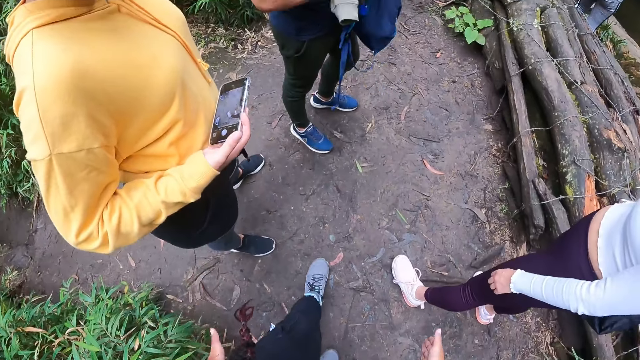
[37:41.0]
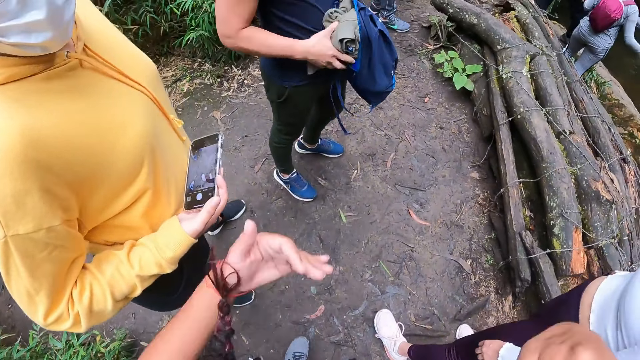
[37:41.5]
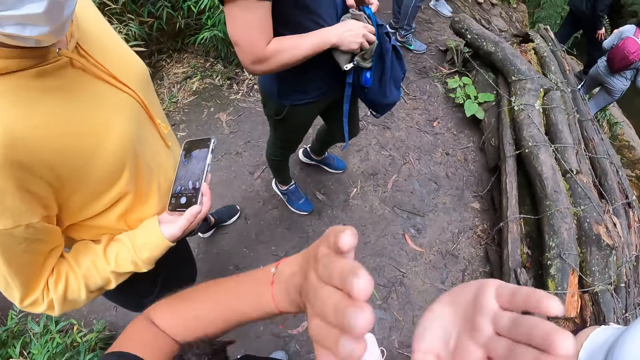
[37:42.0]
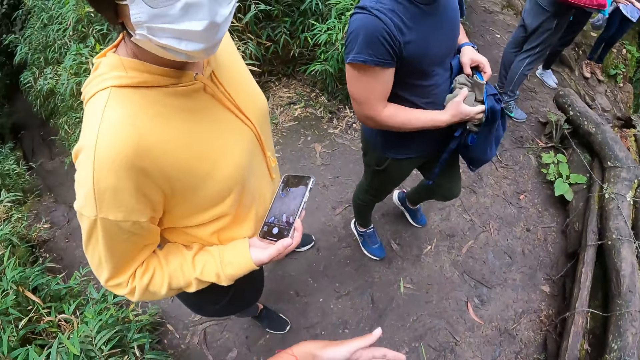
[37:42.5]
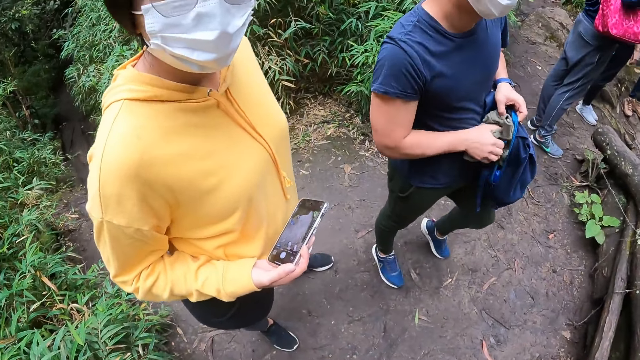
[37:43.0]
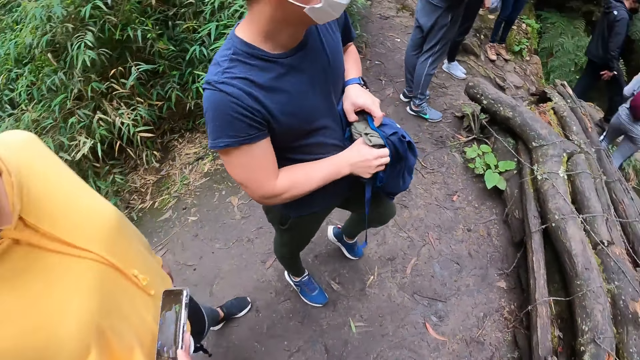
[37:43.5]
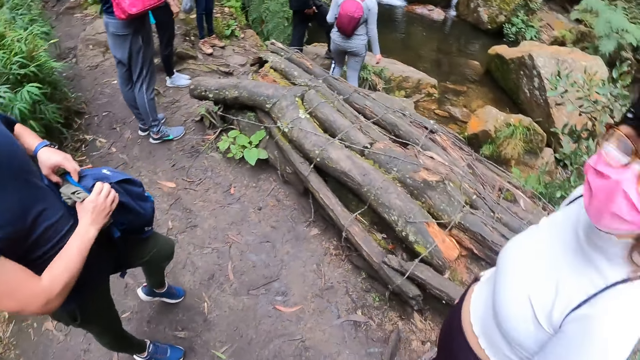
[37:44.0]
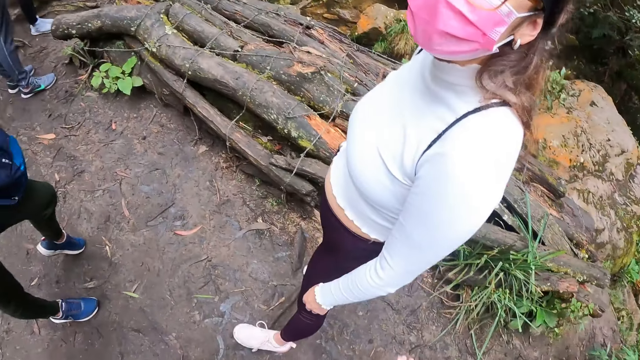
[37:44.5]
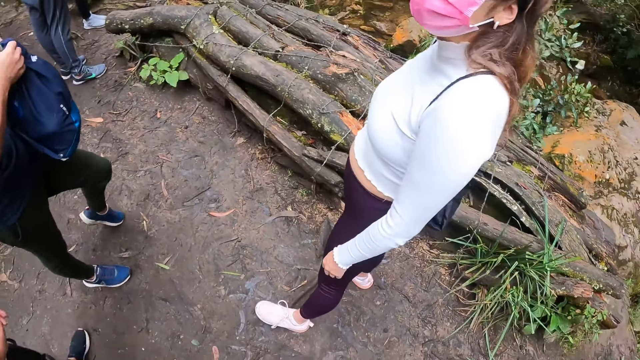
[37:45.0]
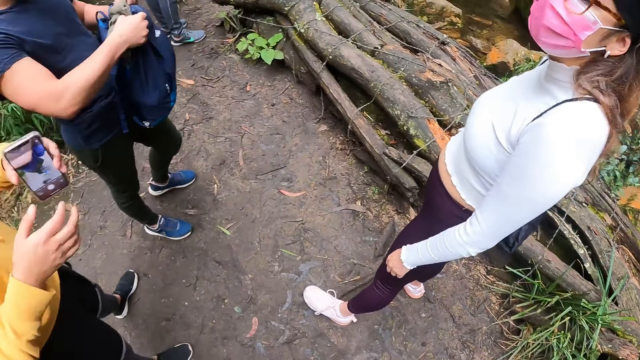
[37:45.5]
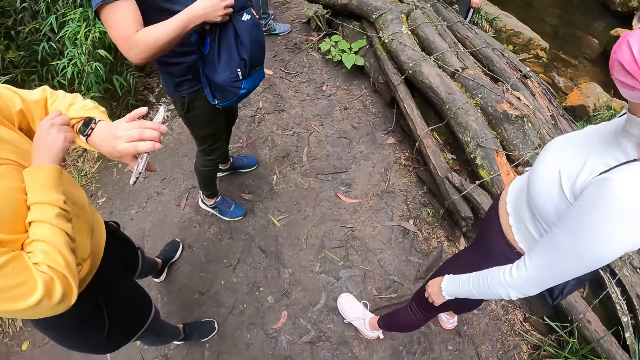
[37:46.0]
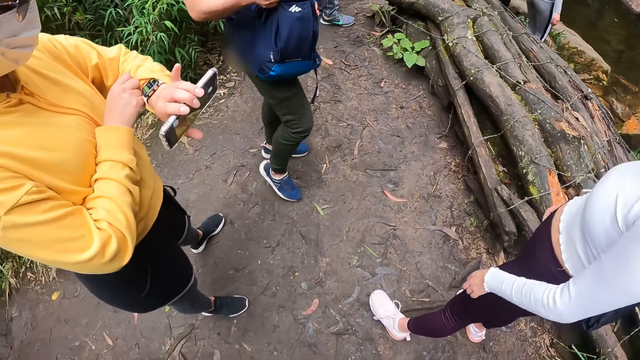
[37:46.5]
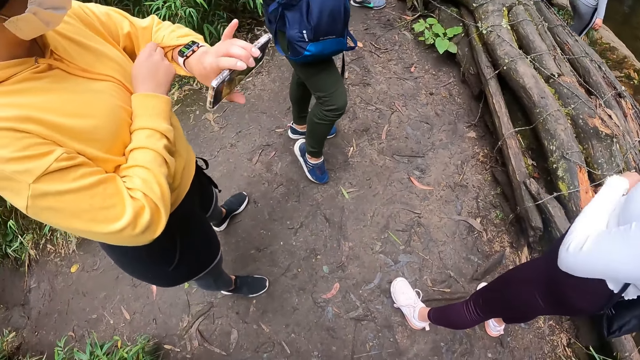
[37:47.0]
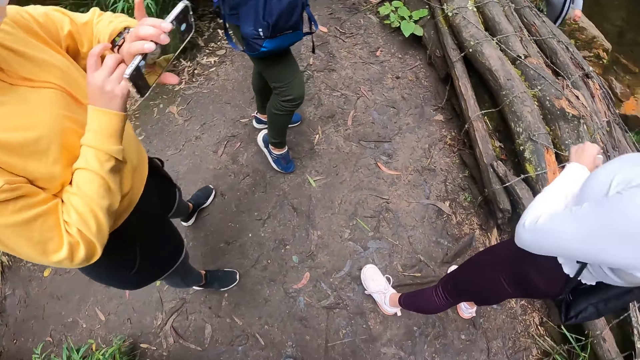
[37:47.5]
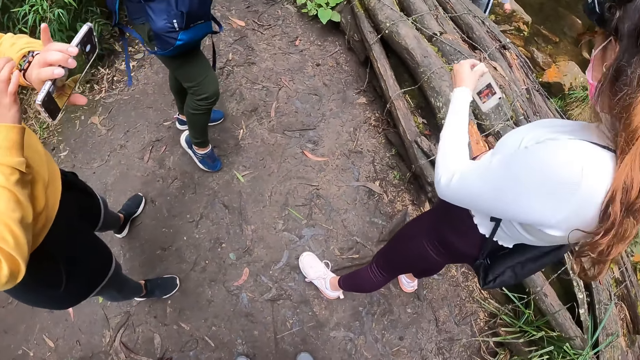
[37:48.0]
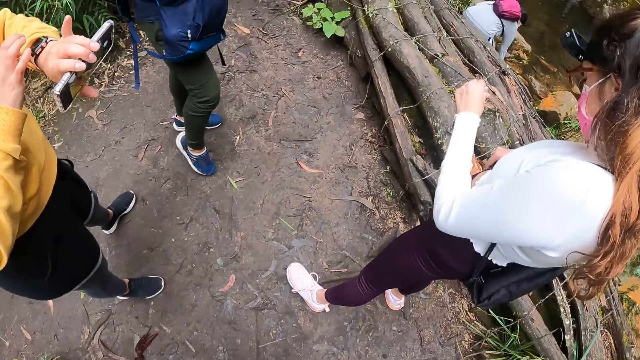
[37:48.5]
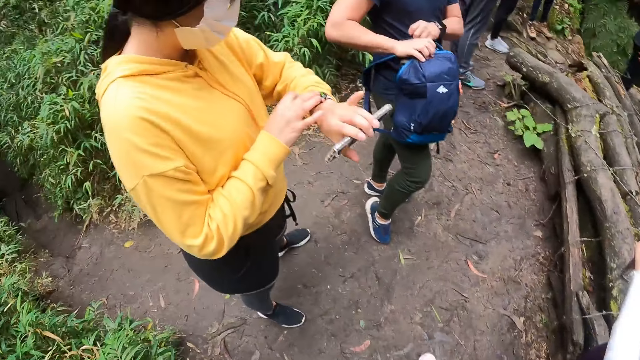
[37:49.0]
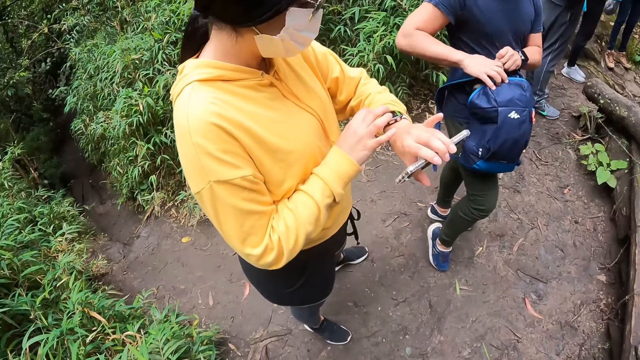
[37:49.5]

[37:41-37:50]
The camera wearer talks with hand signs. A woman uses a phone. The camera wearer turns to another woman. A woman pulls the cardigan sleeve with her right hand. Another woman picks up a phone with her left hand.

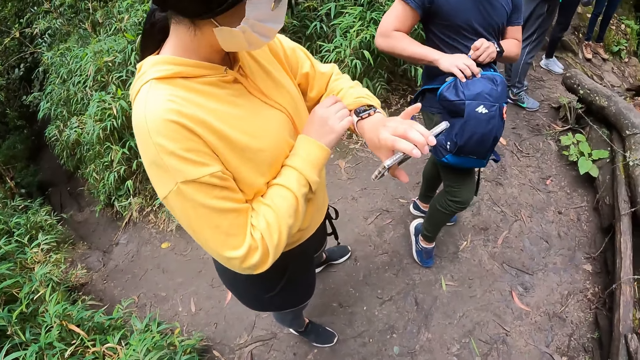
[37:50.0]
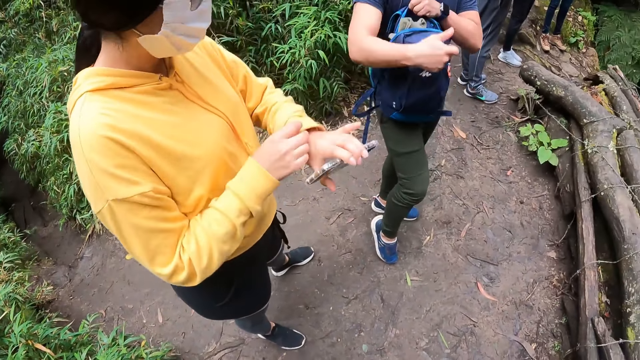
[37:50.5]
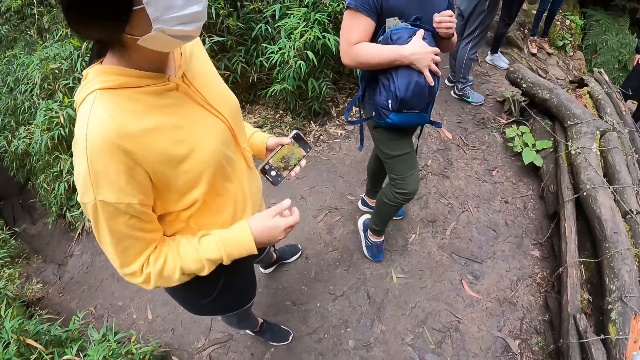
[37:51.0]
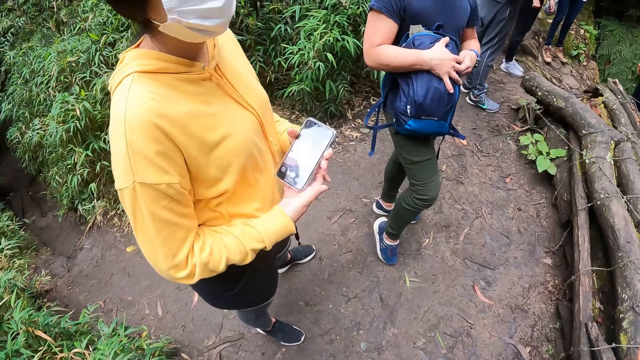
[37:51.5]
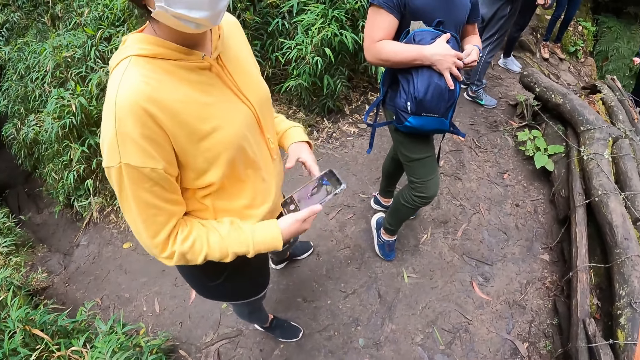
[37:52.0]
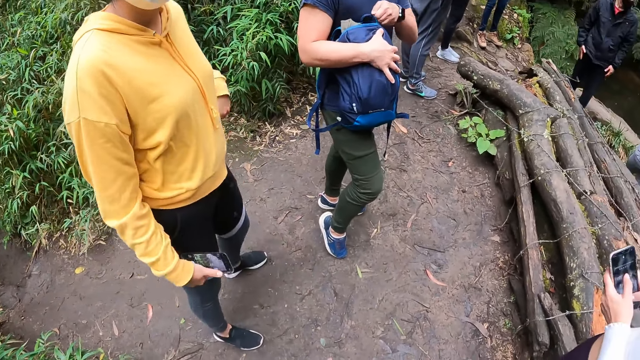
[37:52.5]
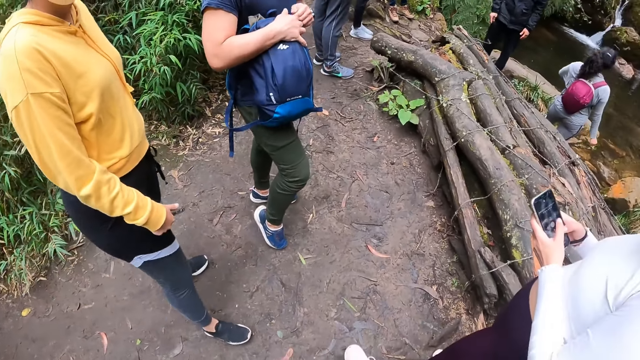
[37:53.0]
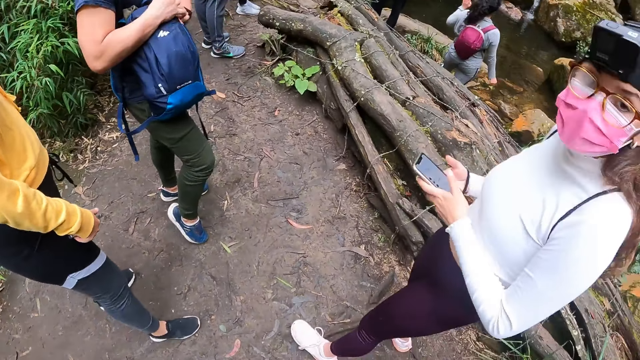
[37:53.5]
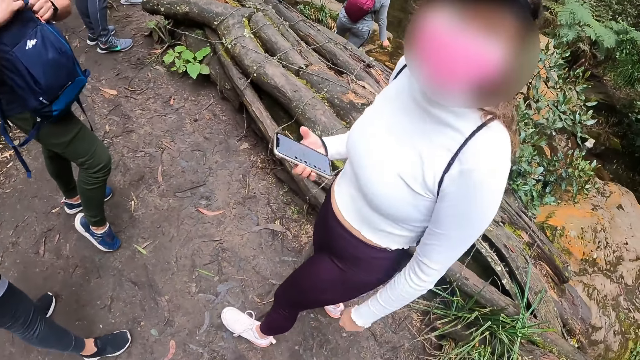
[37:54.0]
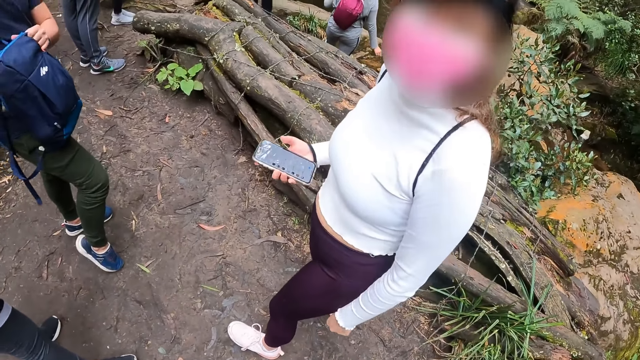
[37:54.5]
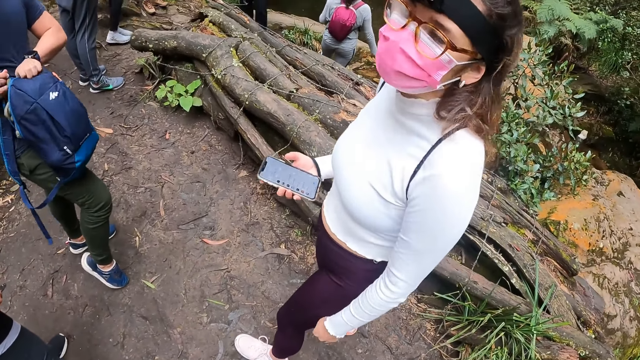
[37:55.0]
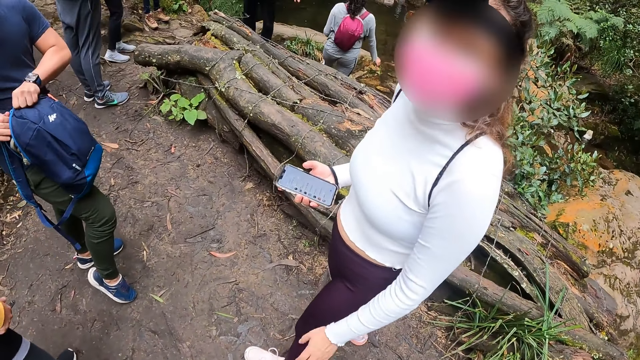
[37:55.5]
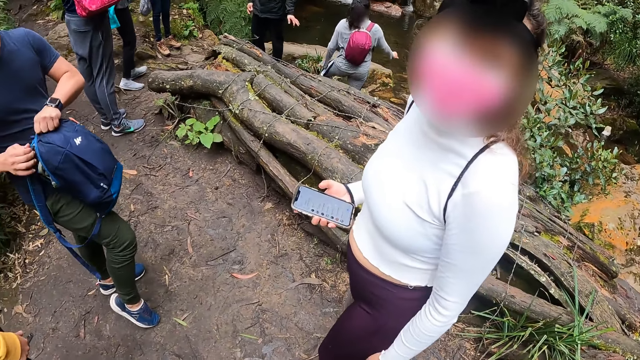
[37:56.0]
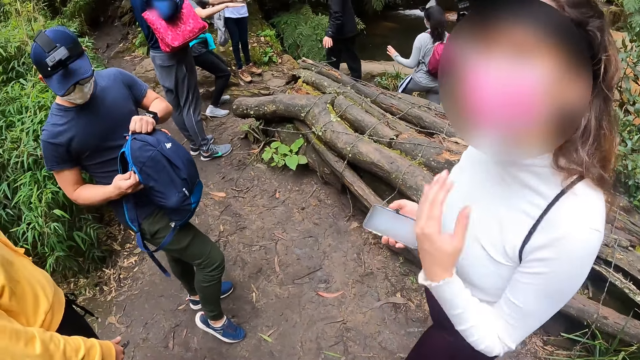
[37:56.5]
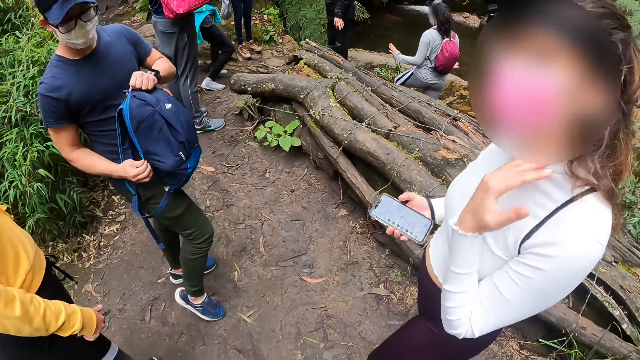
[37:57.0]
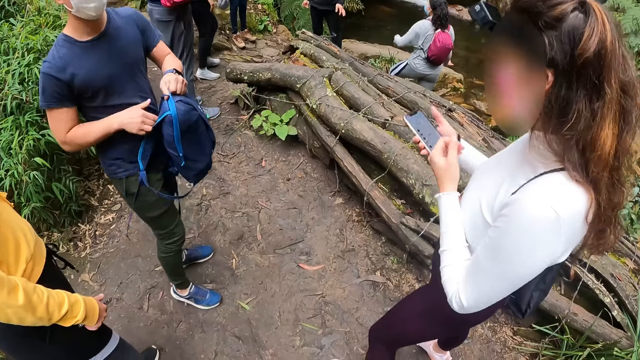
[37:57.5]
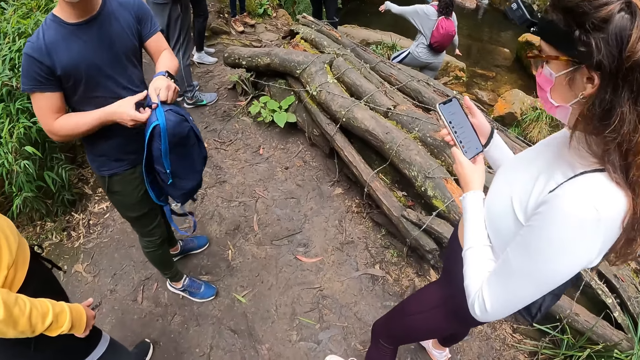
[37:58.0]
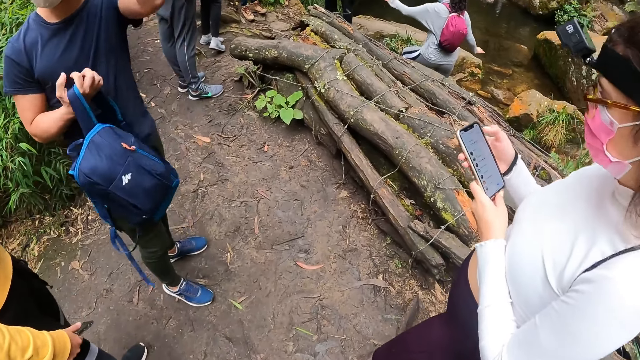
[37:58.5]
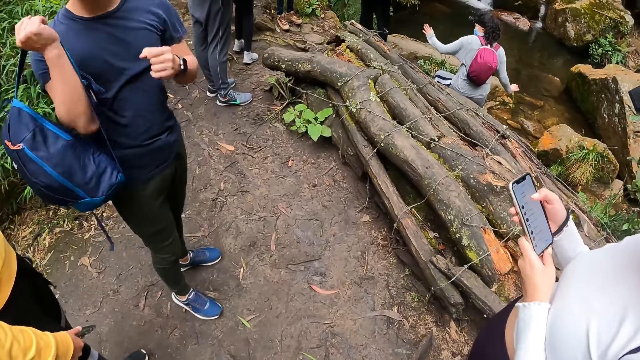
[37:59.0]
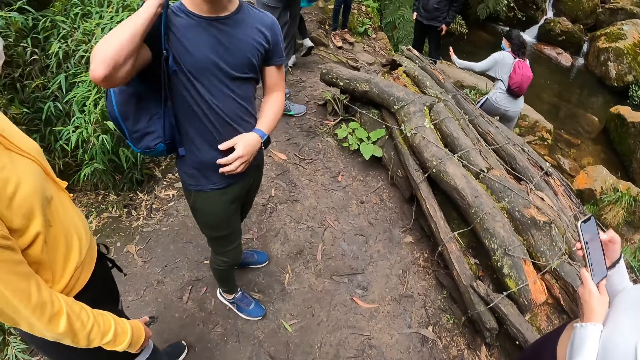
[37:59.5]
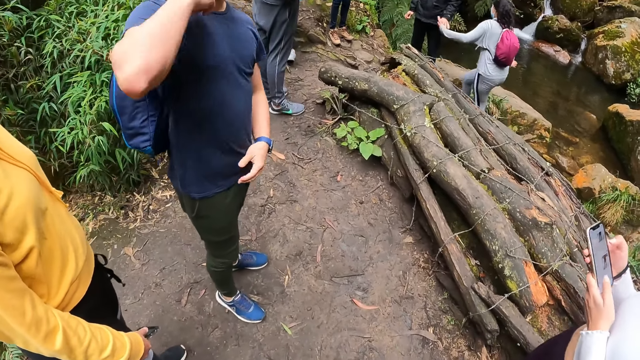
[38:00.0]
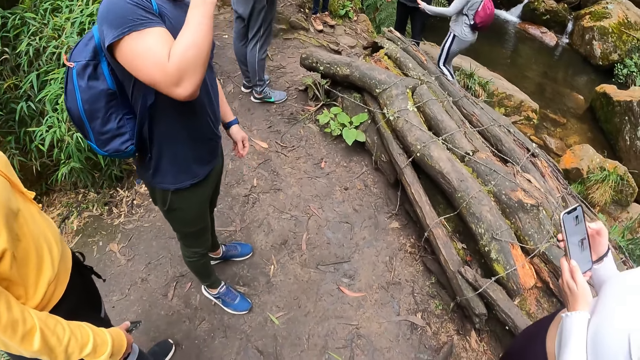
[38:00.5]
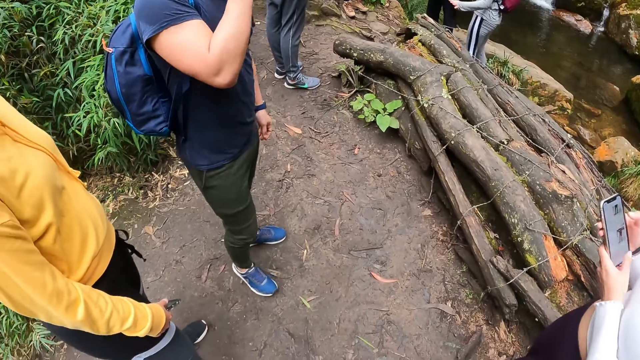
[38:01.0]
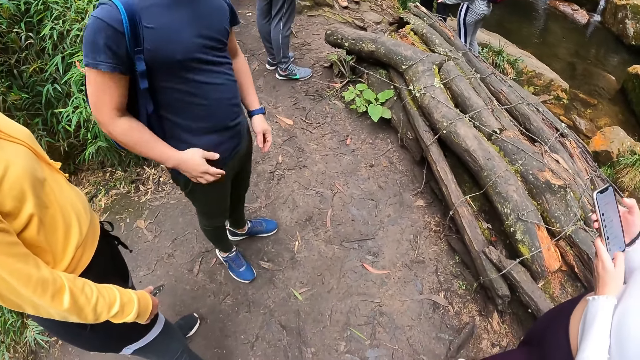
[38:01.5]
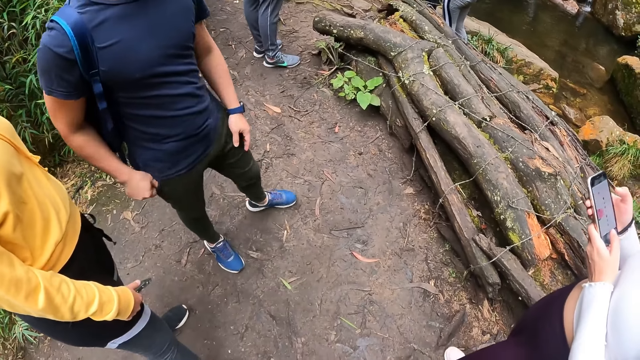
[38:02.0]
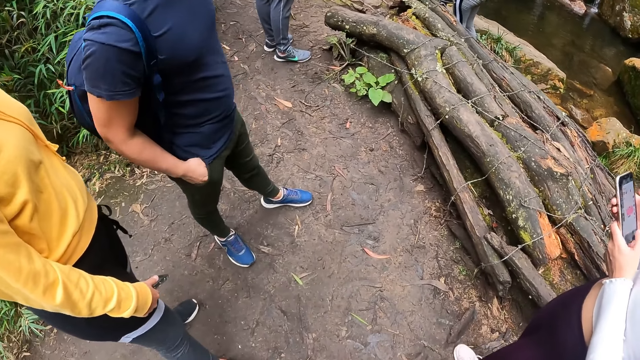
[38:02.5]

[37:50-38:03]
The man holds the back bag with his right hand. A woman looks at her watch. The man zips the back bag with his left hand. Another woman passes the phone from her left hand to her right hand. The camera wearer turns around. The second woman gesticulates with her left hand. A third woman talks to the camera wearer. The man holds the back bag with his left hand. The second woman operates the phone with both hands. The man passes the back bag to his right hand and backs the back bag with his right hand.
